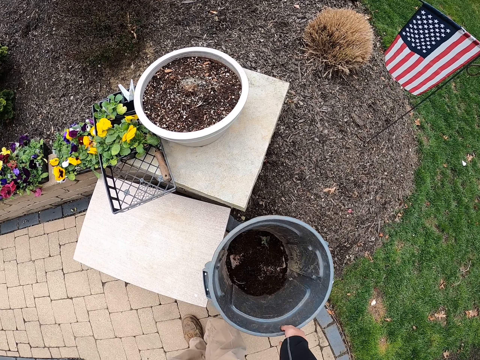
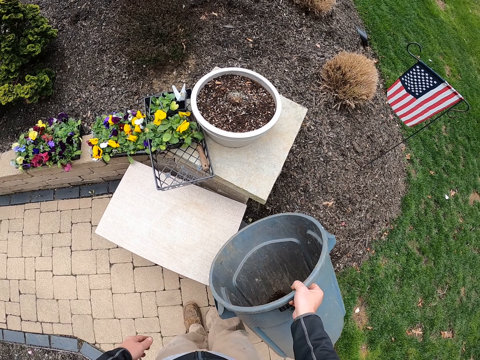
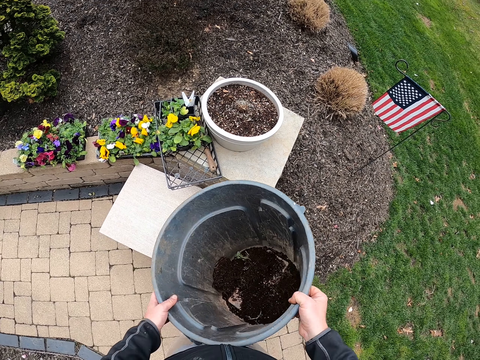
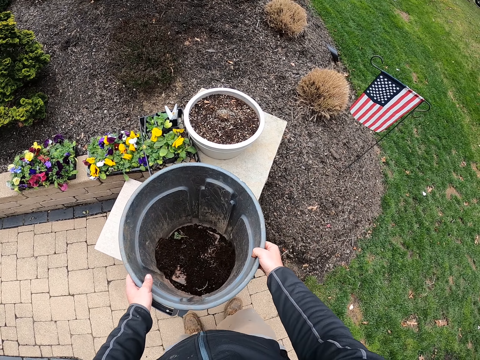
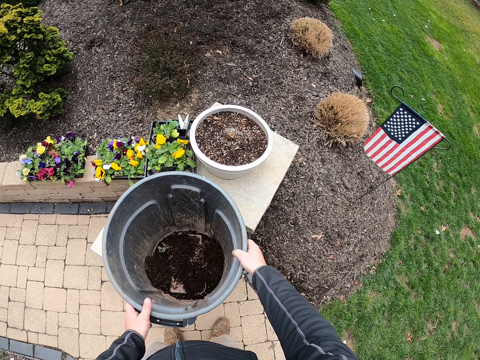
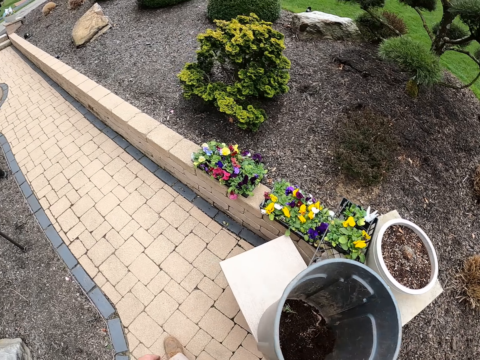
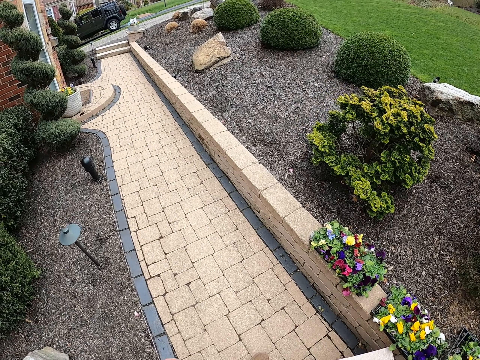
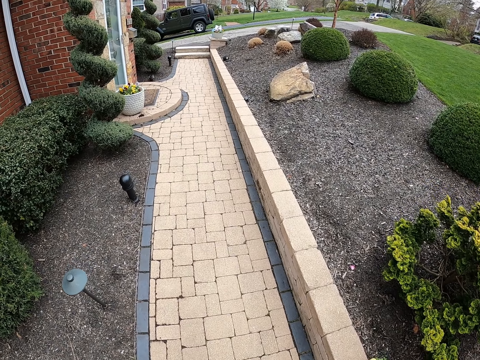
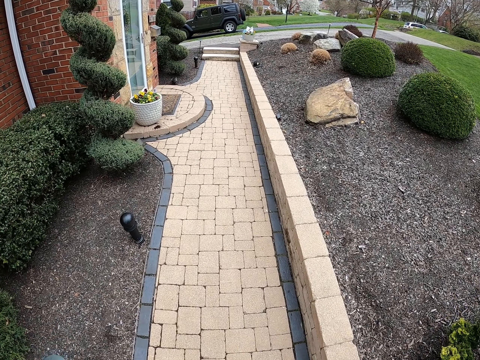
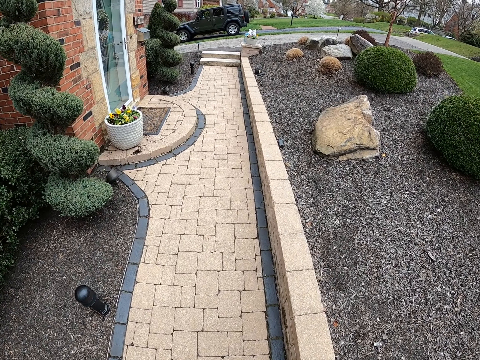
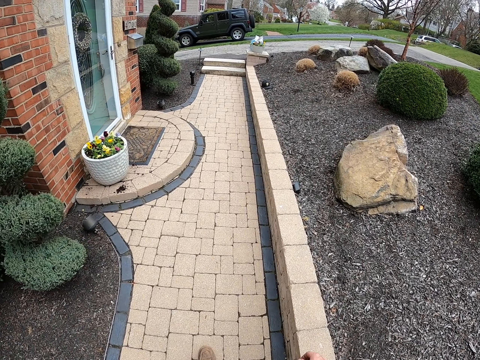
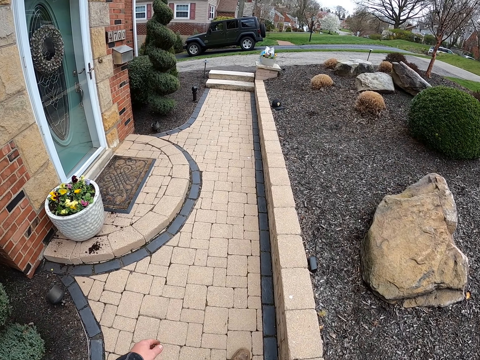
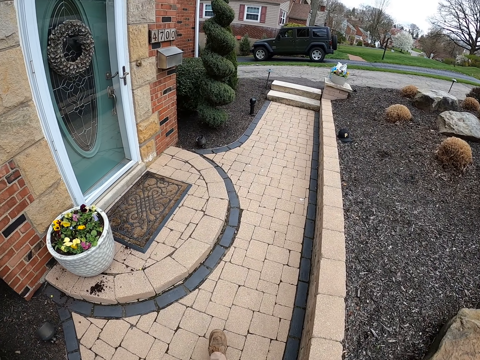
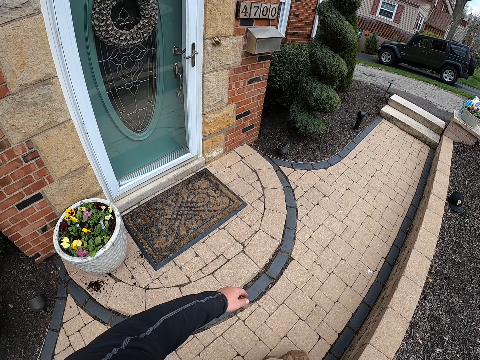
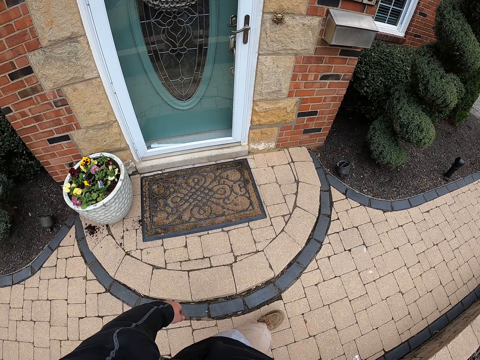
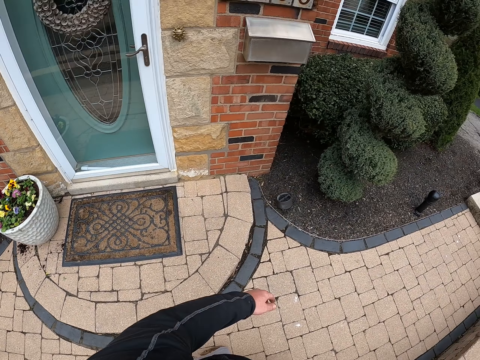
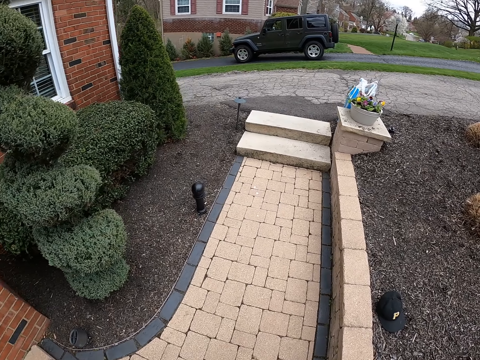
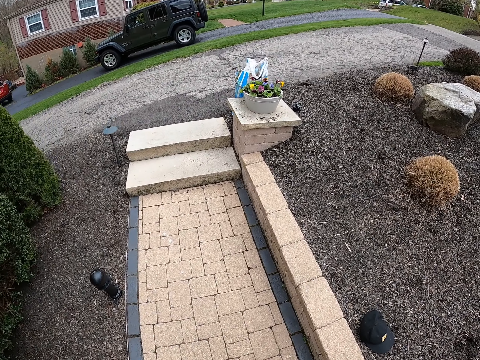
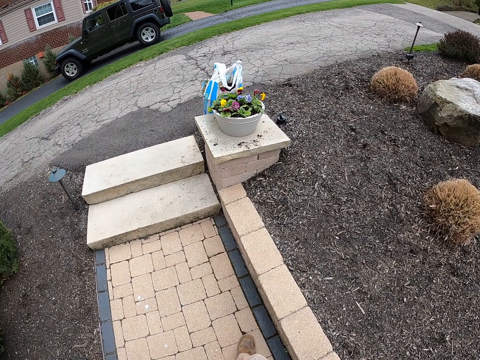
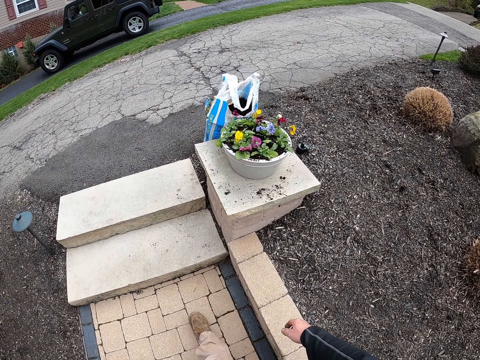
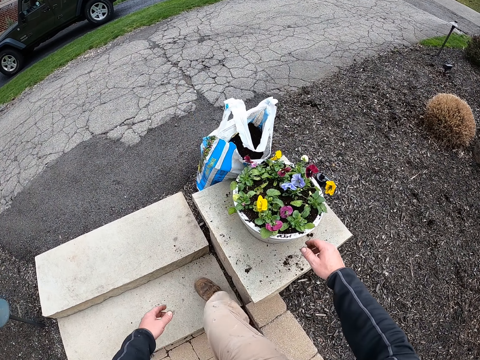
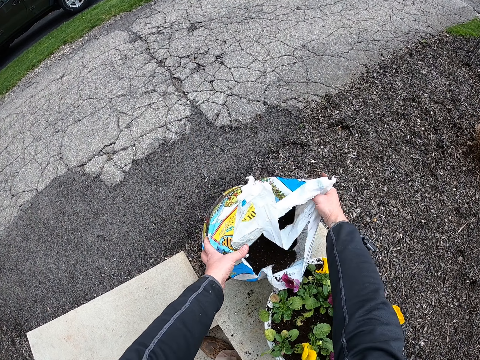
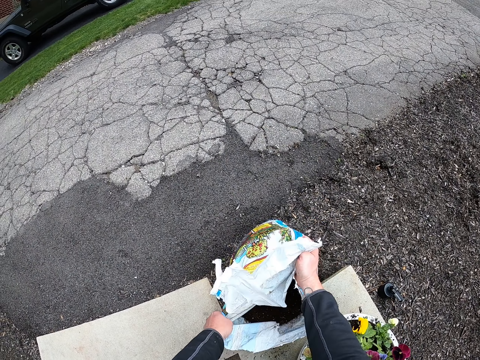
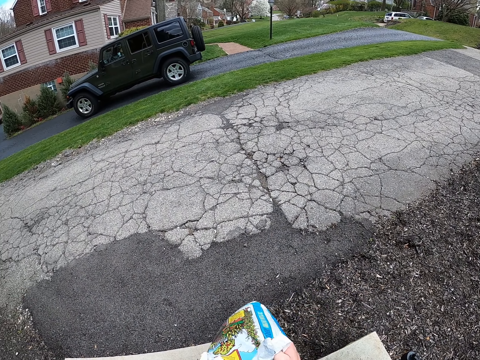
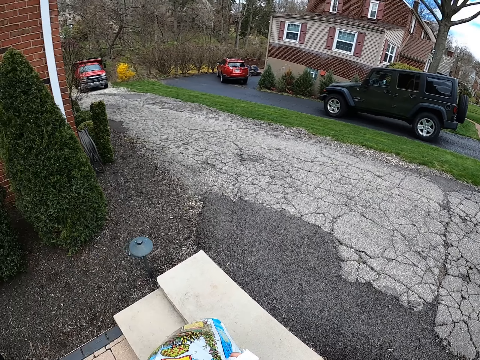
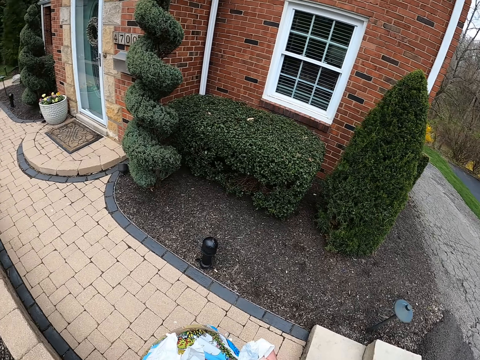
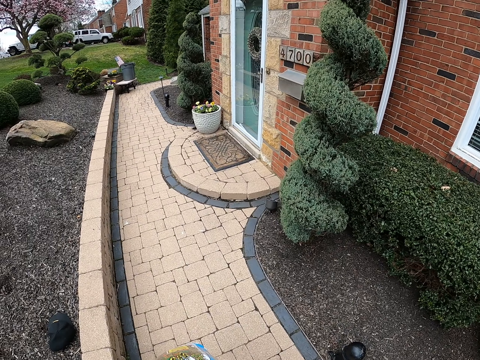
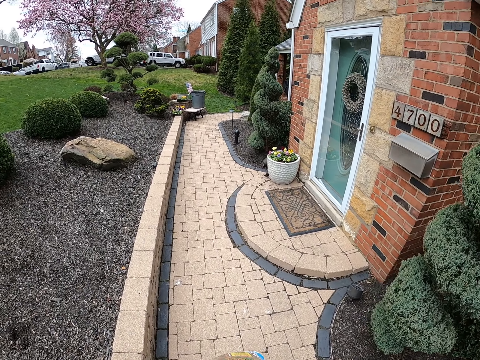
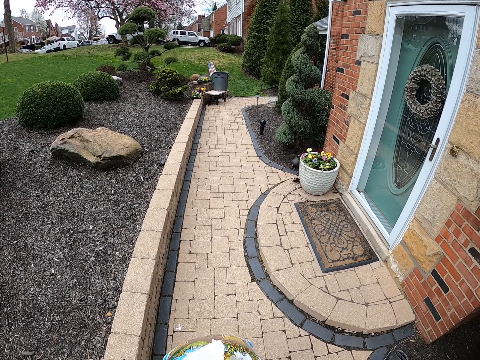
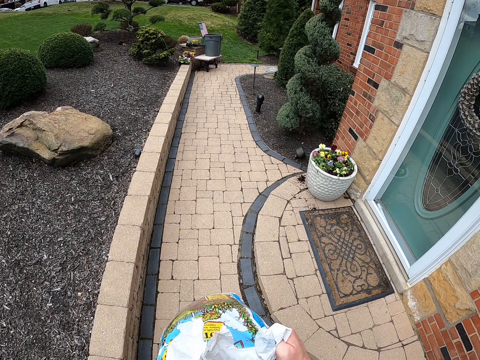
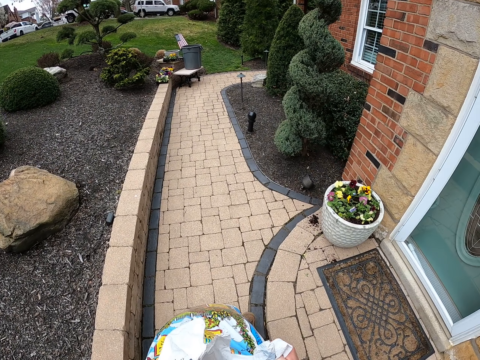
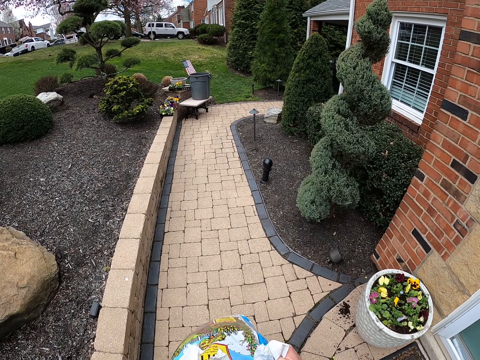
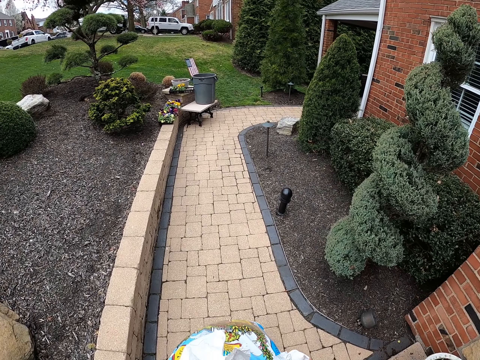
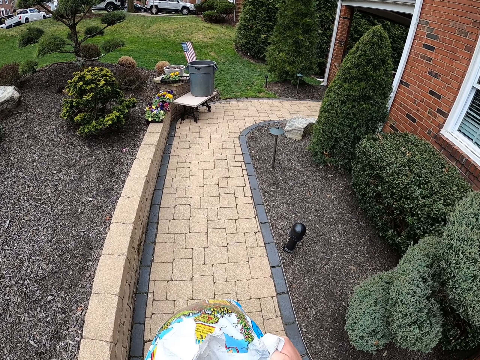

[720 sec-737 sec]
The camera wearer takes the bucket. They move the bucket. They put the bucket on the surface. They walk around the garden. They carry the sack with manure. They take the bag of soil. They walk around the garden.

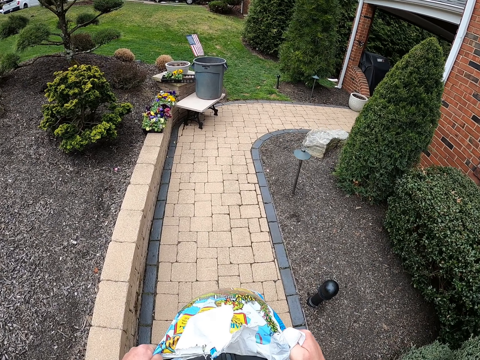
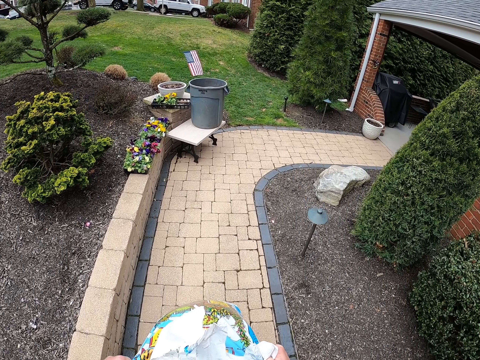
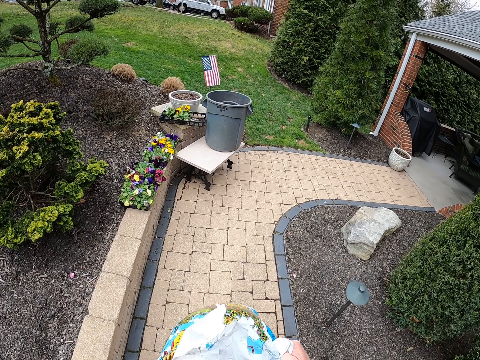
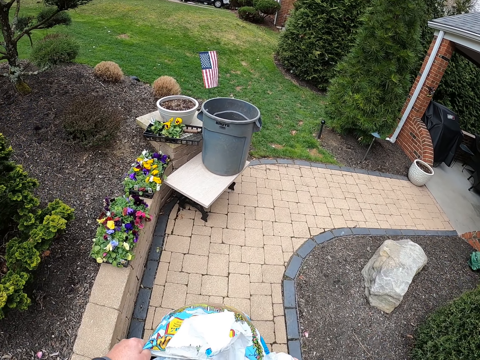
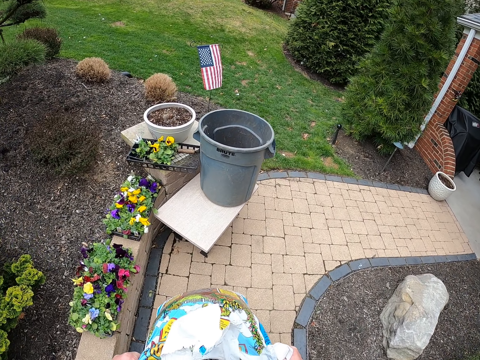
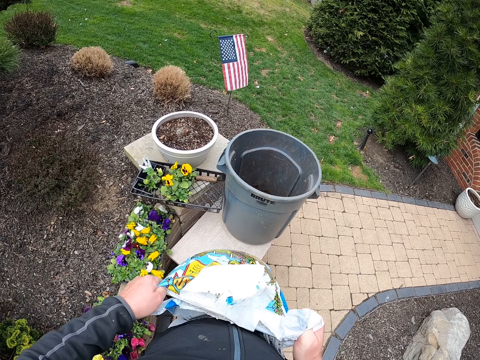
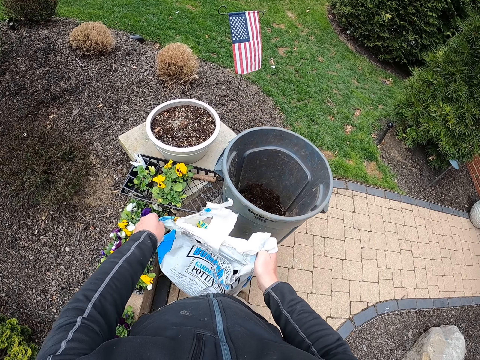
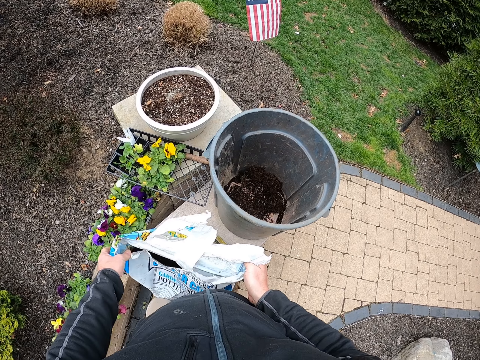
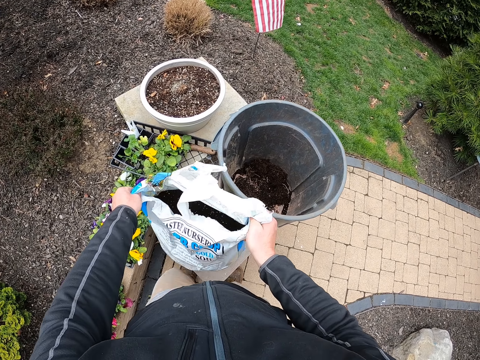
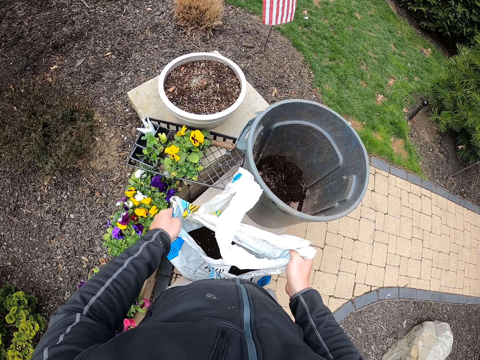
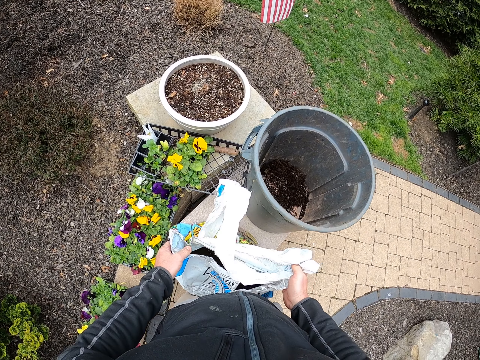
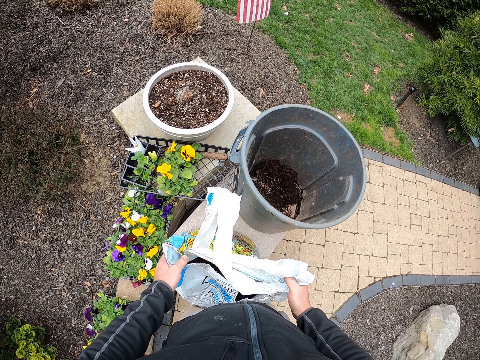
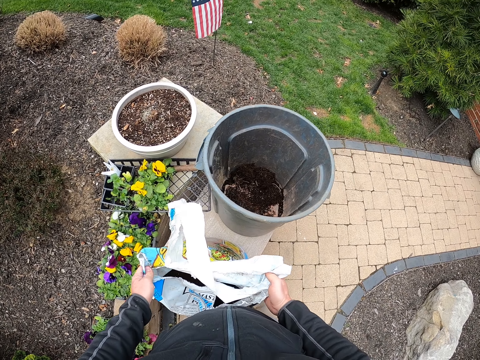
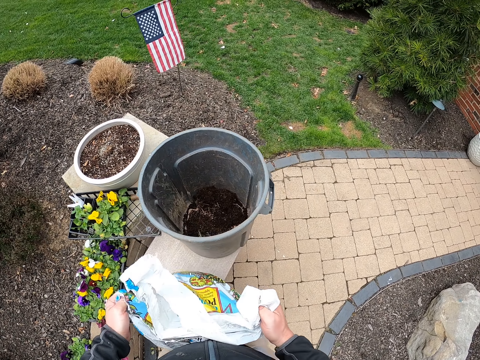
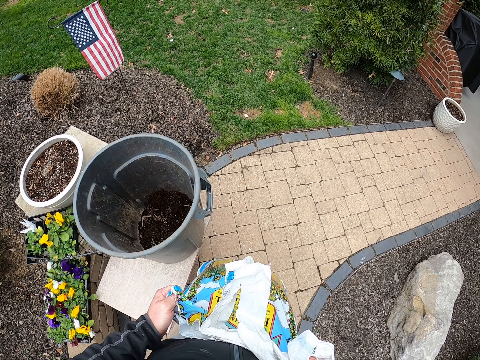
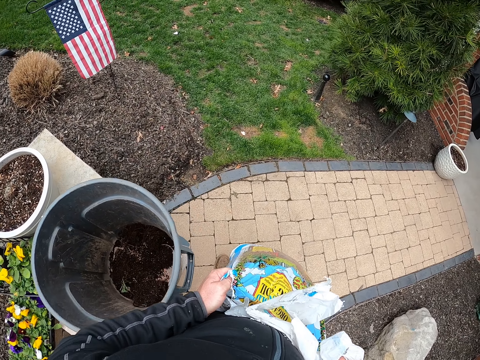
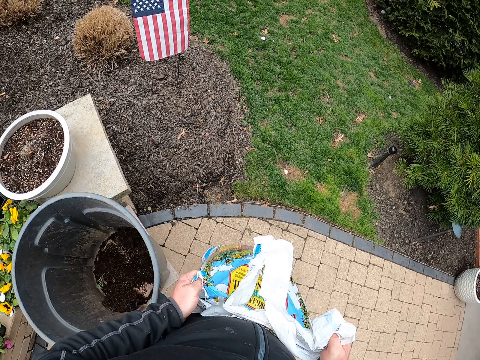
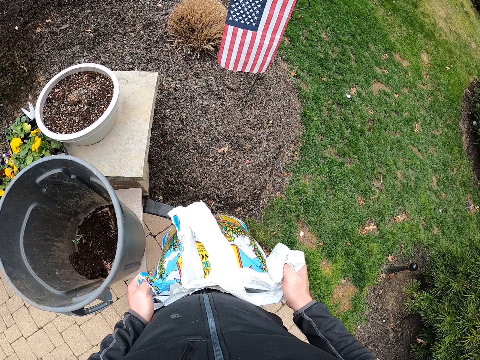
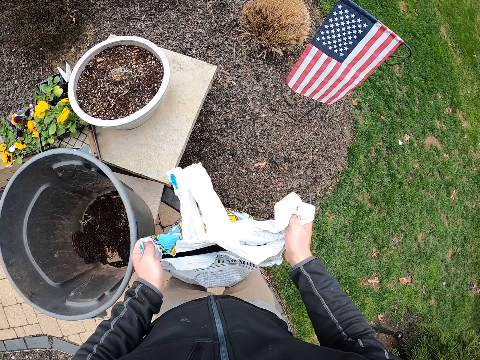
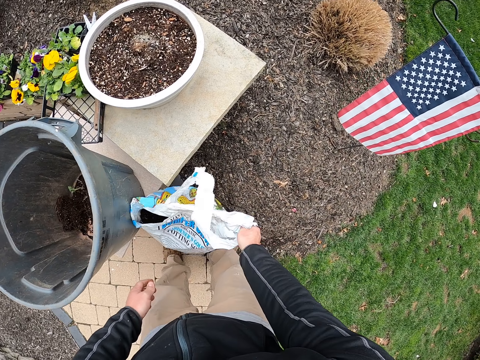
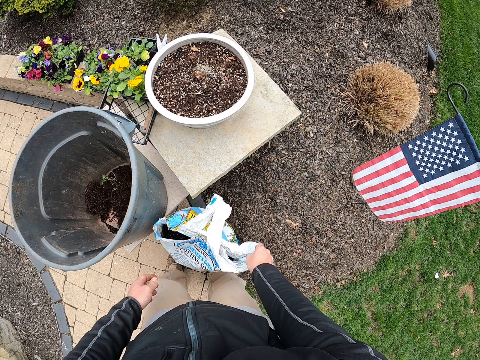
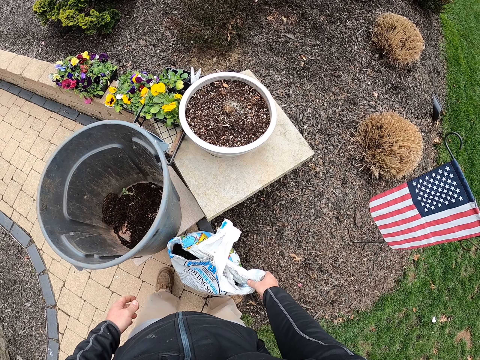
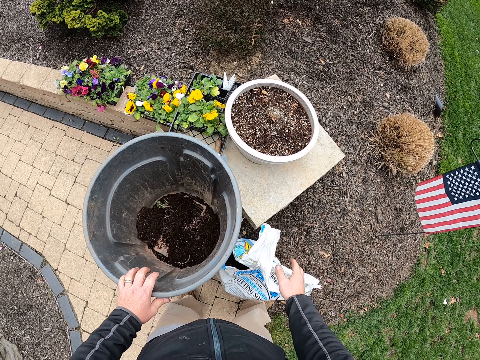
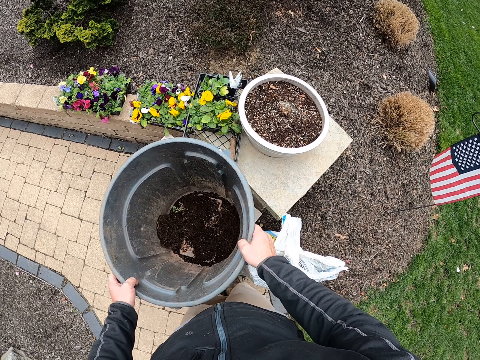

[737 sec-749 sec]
The camera wearer puts the sack or bag on the floor. They take the bag. They put the bag down. They take a bucket.
